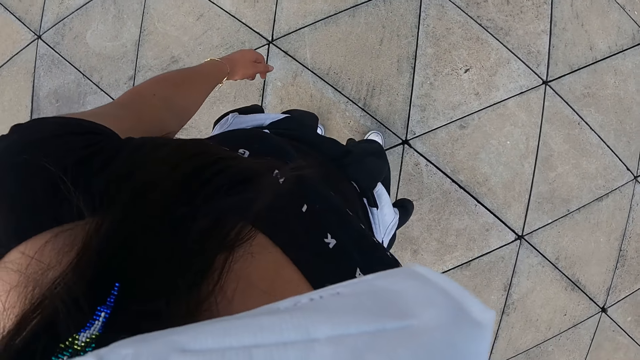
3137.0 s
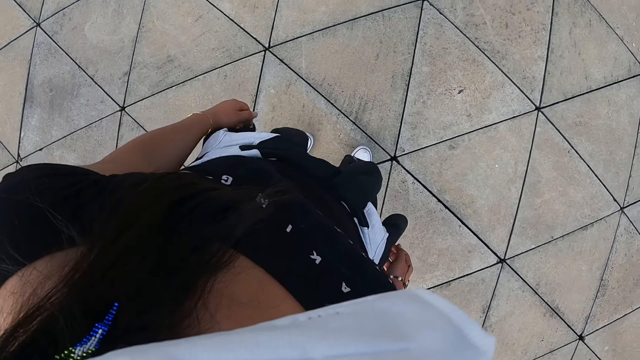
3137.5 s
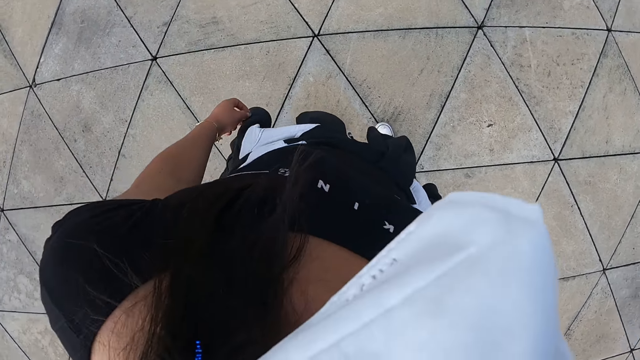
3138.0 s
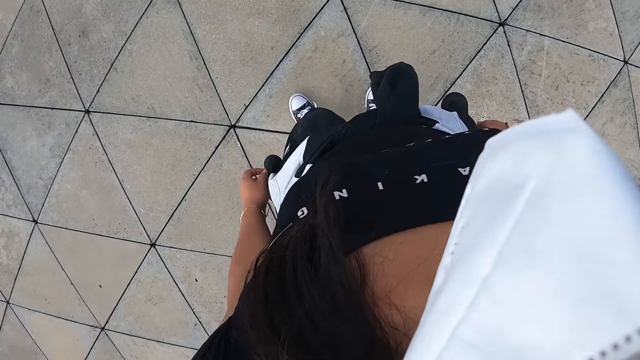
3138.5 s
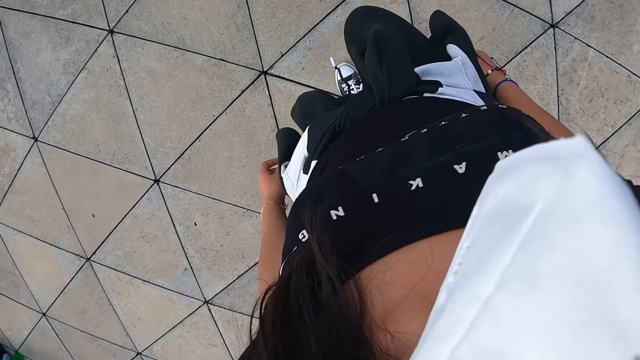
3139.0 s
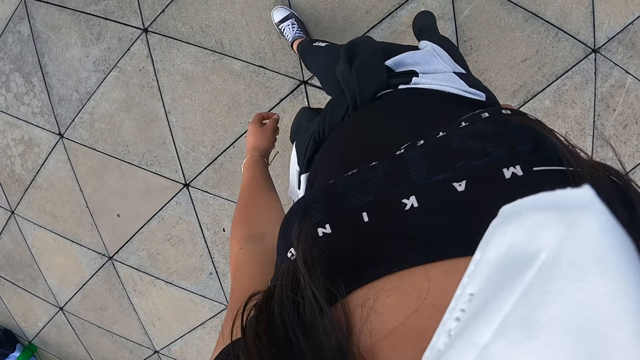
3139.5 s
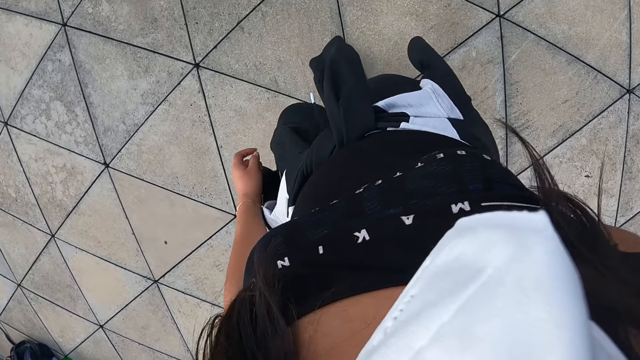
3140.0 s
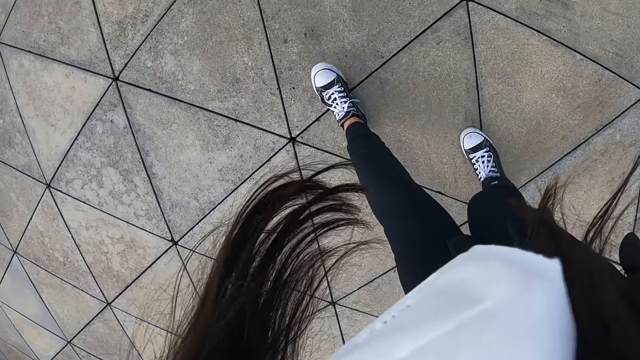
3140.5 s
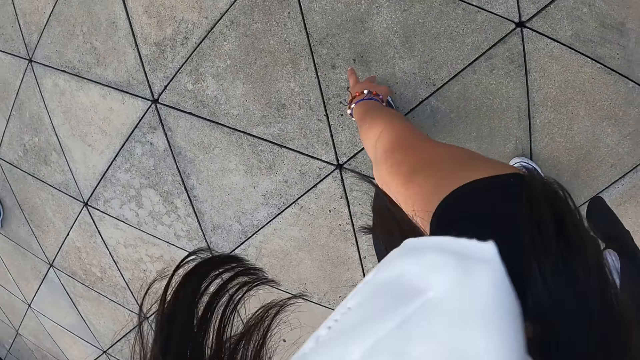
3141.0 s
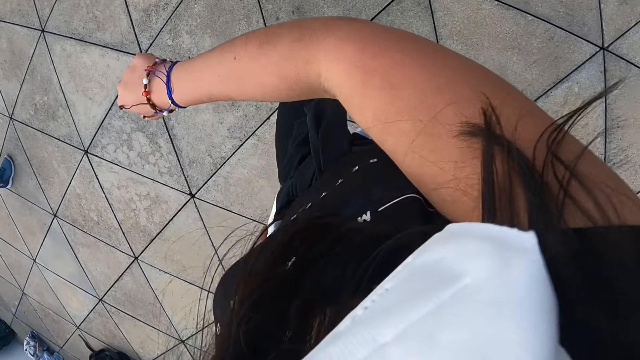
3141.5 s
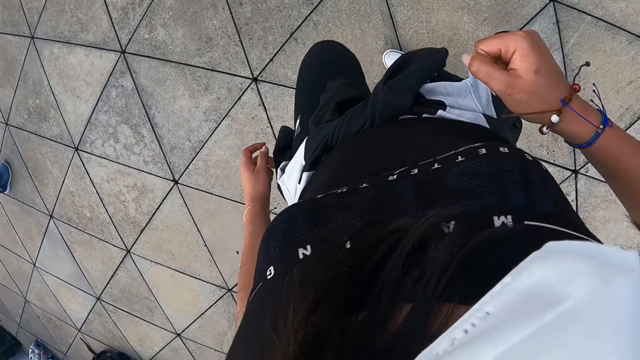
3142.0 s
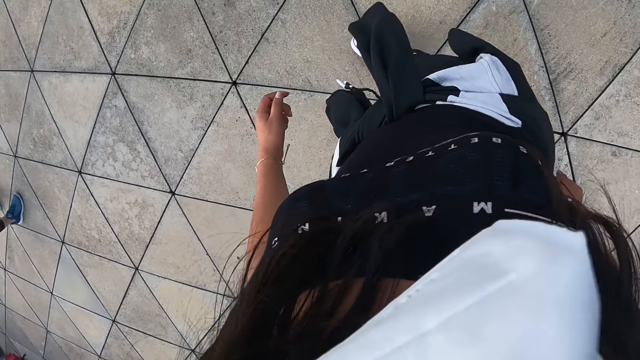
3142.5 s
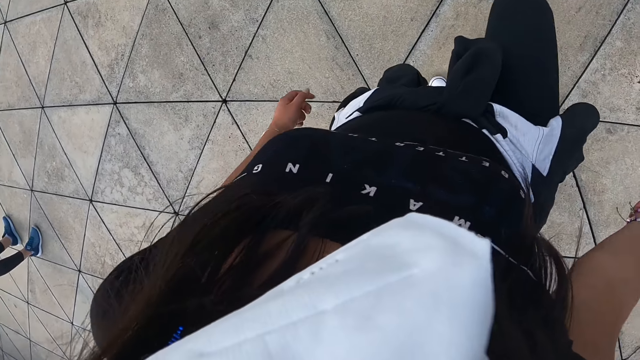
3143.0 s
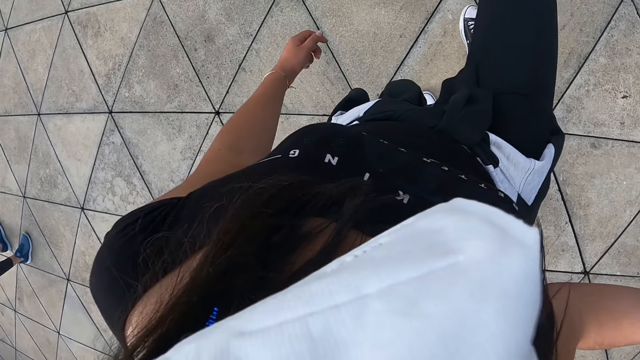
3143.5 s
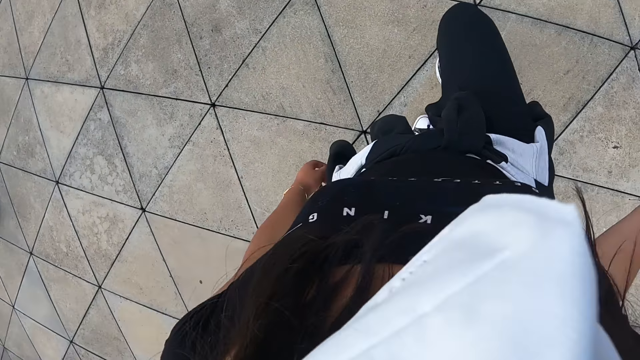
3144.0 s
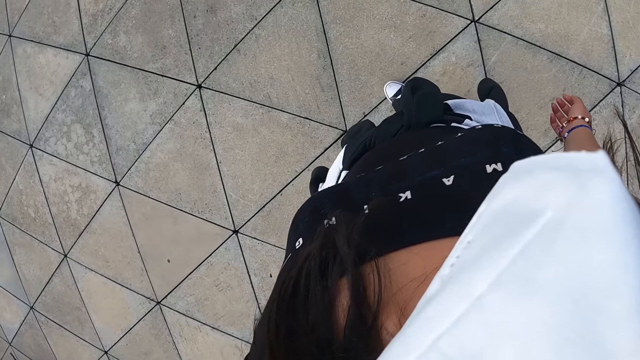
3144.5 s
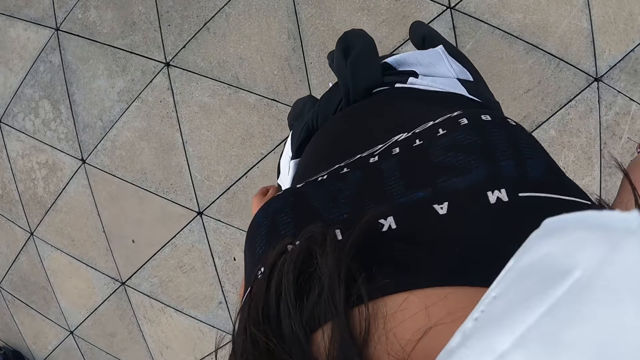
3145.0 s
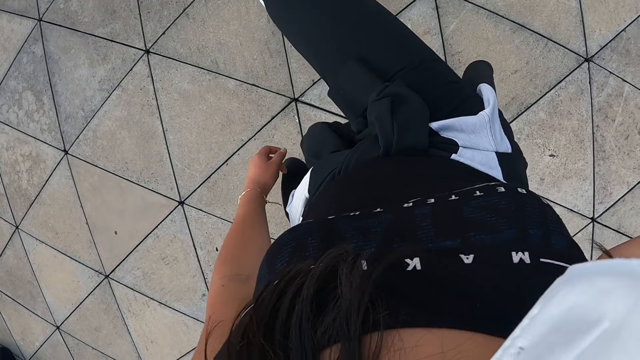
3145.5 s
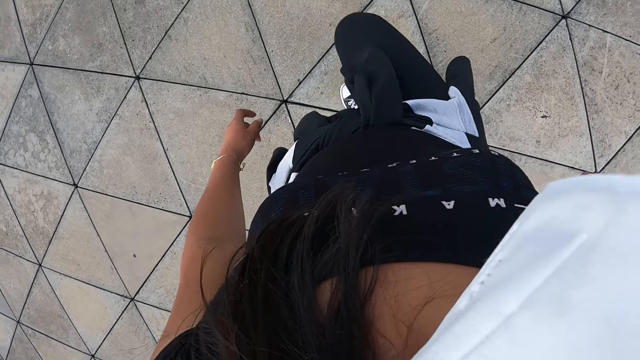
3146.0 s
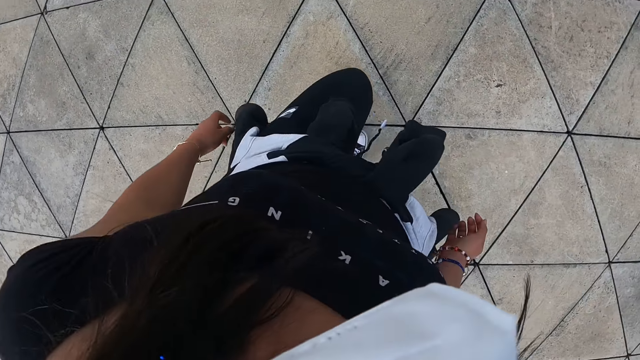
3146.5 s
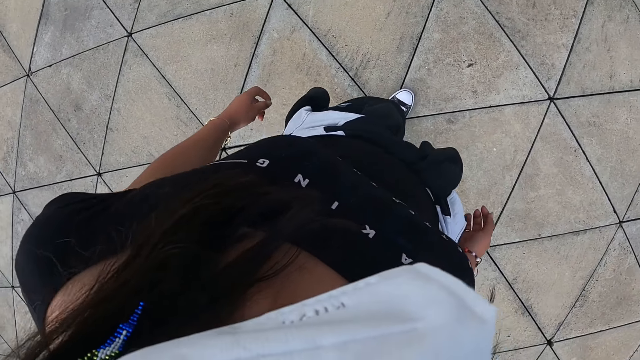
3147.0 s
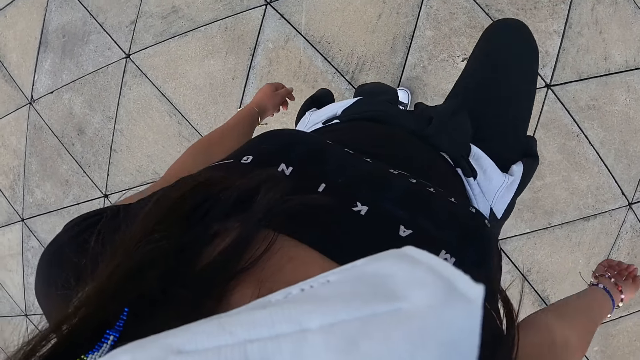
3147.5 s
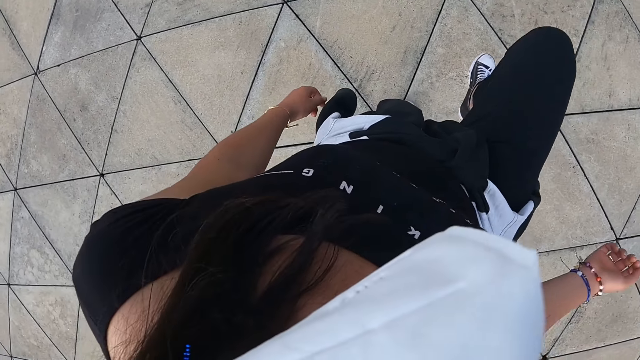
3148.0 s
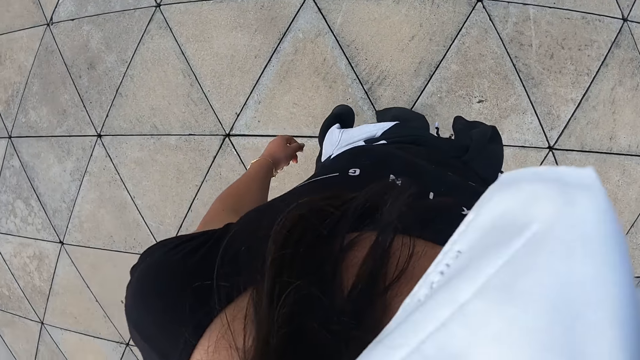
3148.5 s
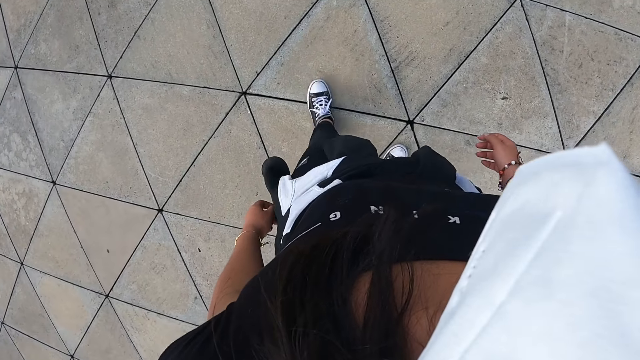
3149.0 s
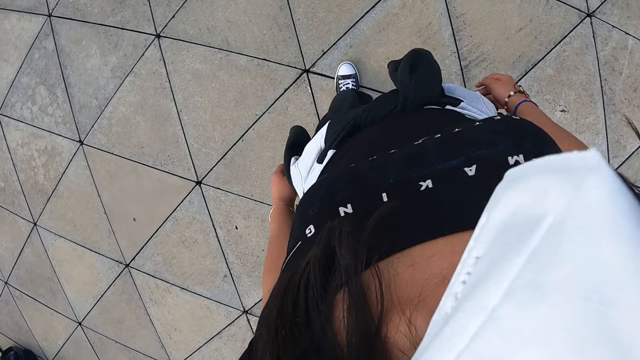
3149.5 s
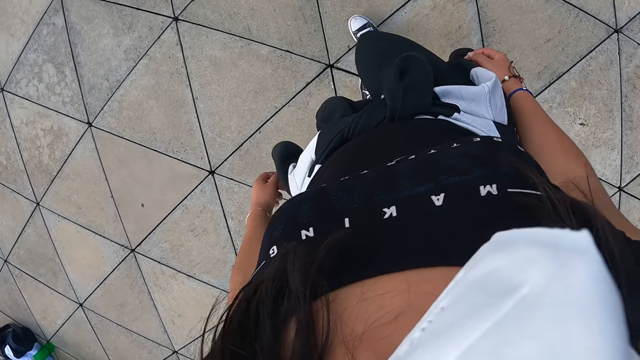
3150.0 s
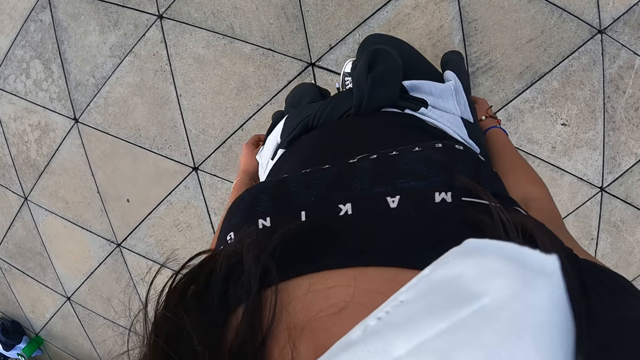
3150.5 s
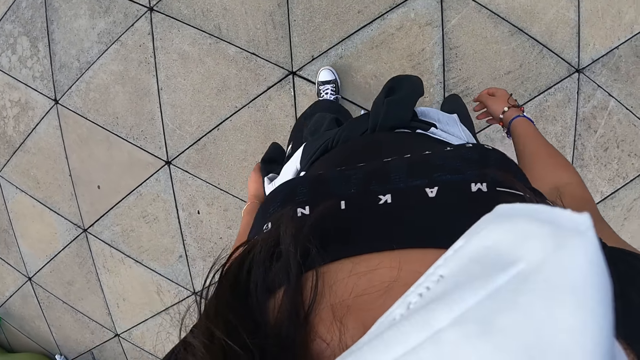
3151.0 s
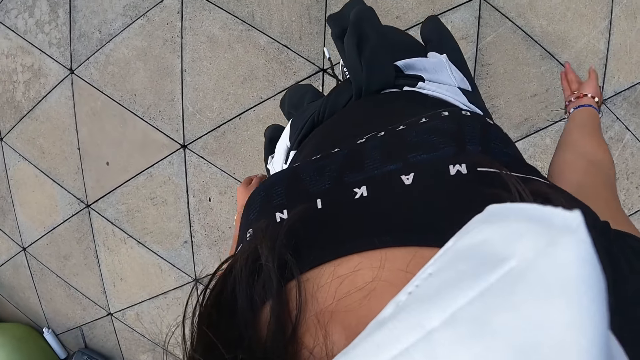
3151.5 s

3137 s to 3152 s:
The camera wearer moves around. They reposition a leg, bend forward, and raise up. They lift a leg and lower a leg. They lift a leg and lower a leg. They reposition a leg, lift a leg, and lower a leg. They move around and reposition a leg.

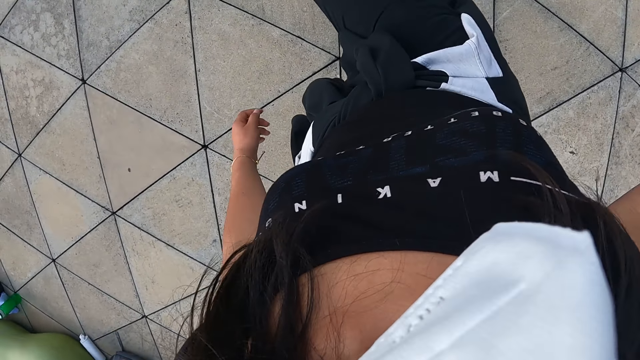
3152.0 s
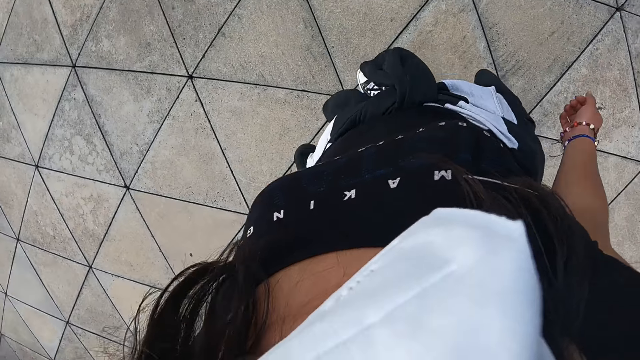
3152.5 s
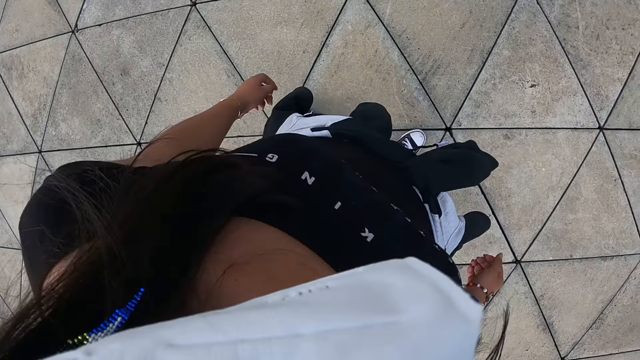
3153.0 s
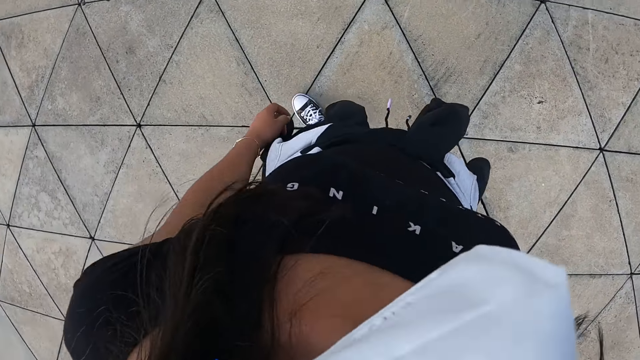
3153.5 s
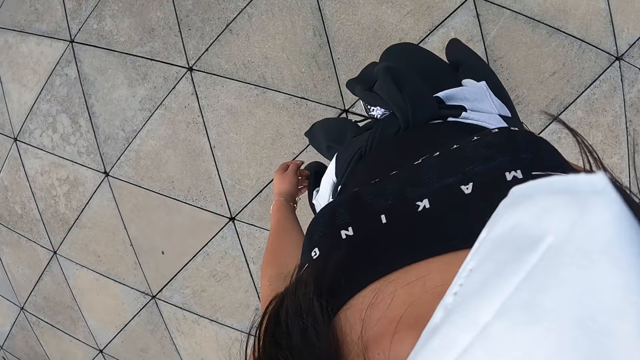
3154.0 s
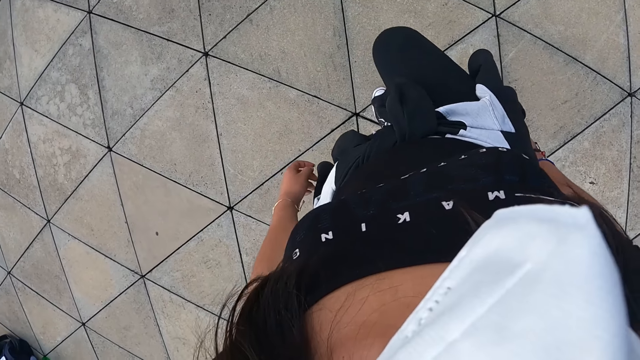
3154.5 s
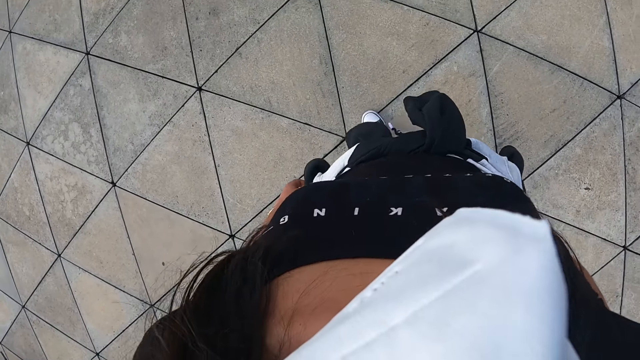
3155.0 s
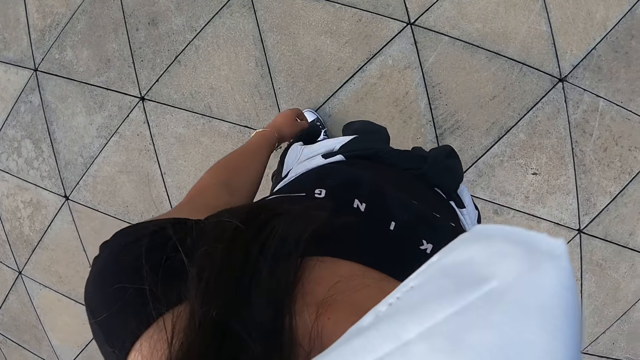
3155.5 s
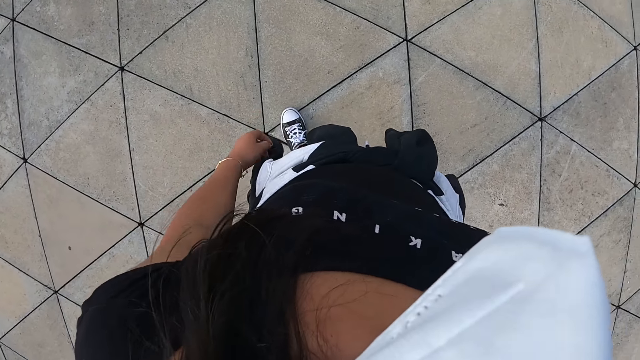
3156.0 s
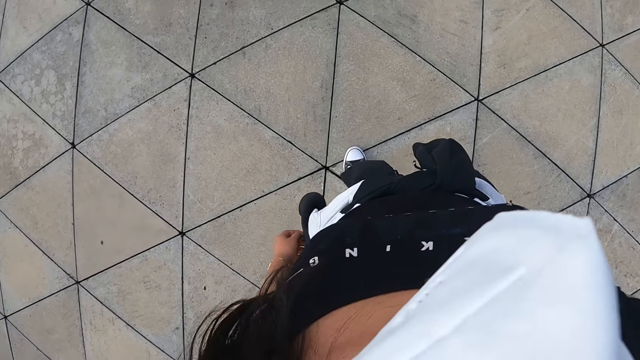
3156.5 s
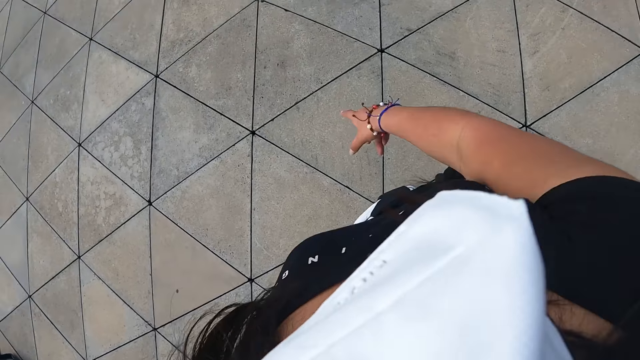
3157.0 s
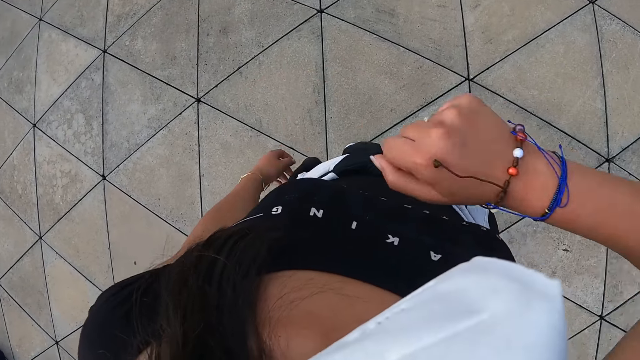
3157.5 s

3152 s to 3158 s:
The camera wearer lifts a leg and lowers a leg. They look around, lift a leg, and lower a leg. They lift a hand.
